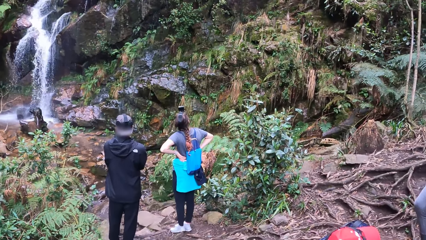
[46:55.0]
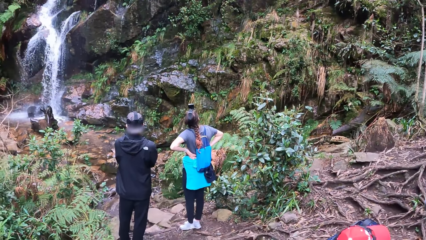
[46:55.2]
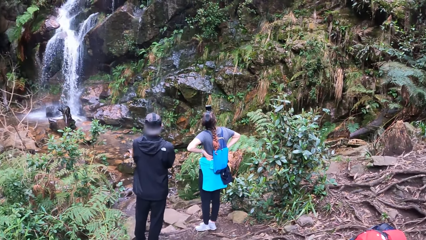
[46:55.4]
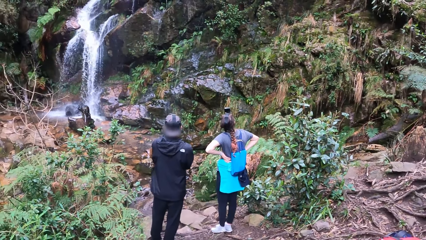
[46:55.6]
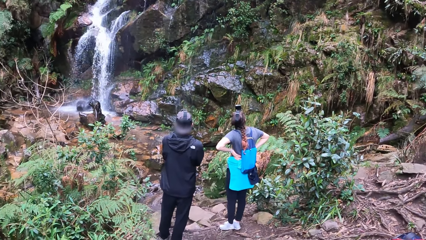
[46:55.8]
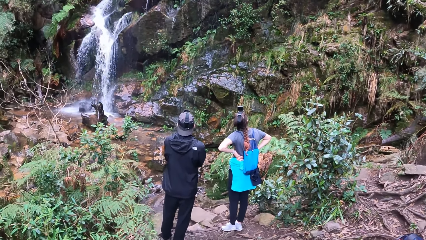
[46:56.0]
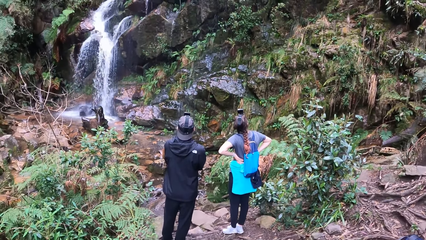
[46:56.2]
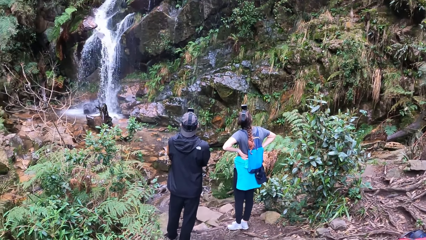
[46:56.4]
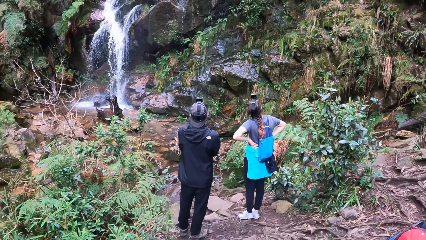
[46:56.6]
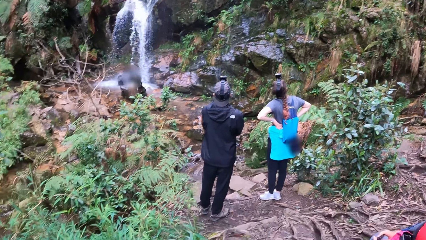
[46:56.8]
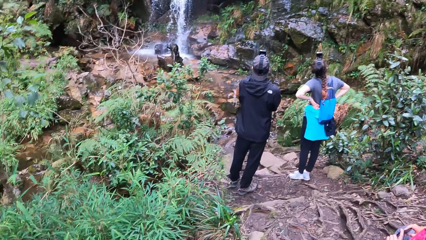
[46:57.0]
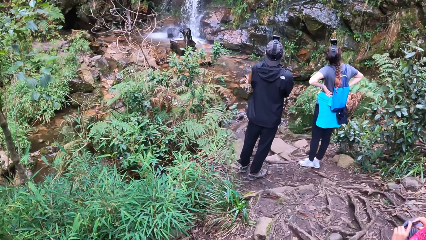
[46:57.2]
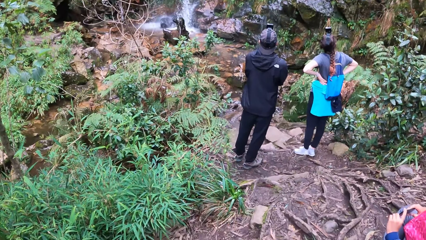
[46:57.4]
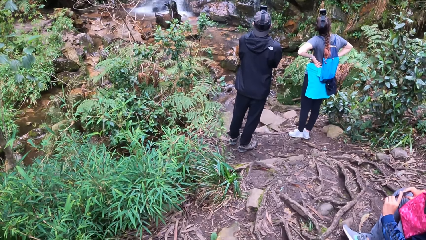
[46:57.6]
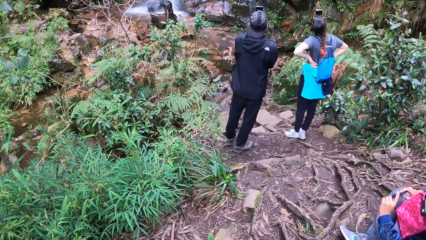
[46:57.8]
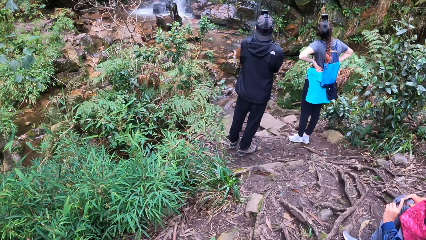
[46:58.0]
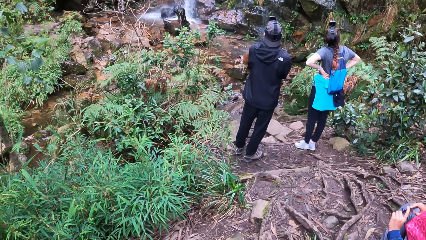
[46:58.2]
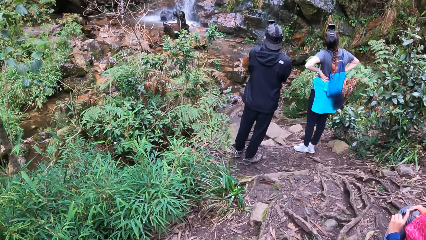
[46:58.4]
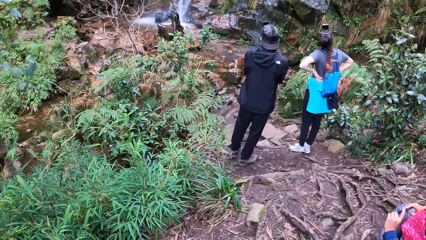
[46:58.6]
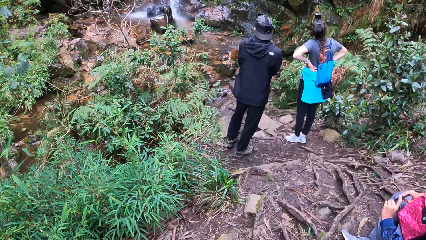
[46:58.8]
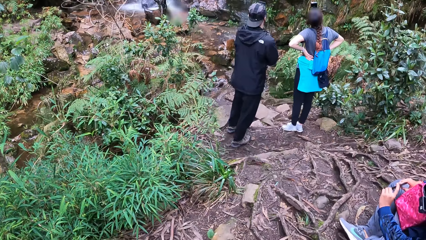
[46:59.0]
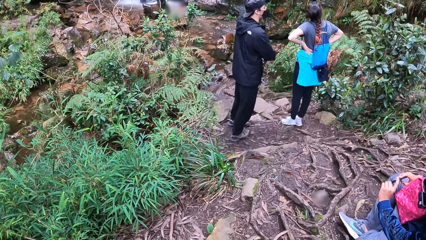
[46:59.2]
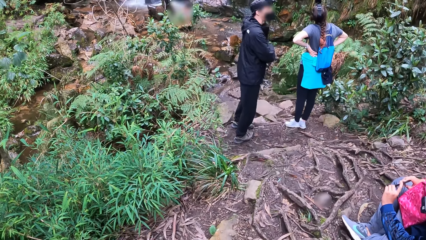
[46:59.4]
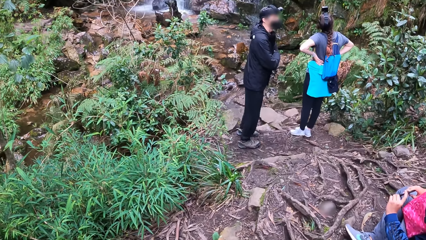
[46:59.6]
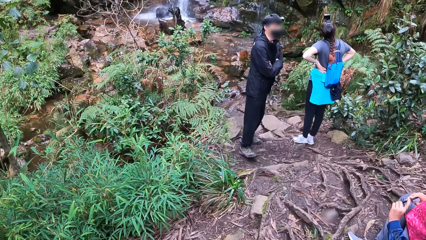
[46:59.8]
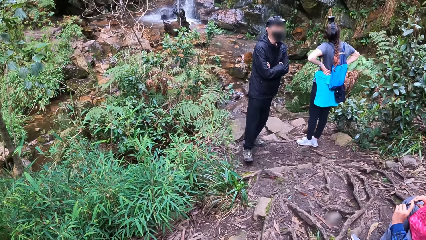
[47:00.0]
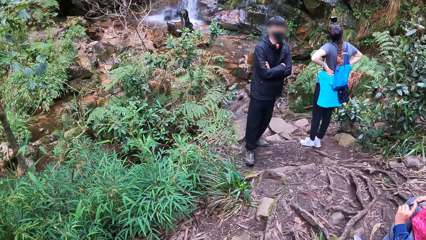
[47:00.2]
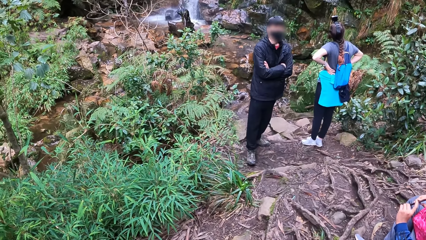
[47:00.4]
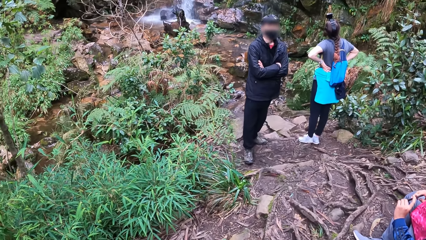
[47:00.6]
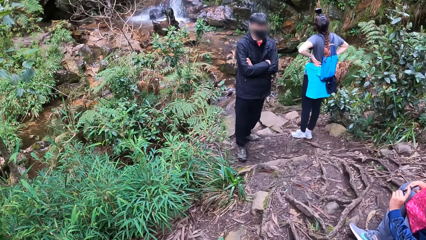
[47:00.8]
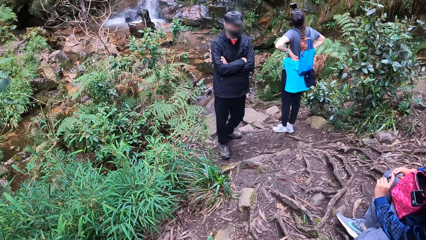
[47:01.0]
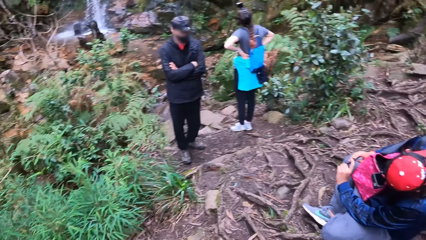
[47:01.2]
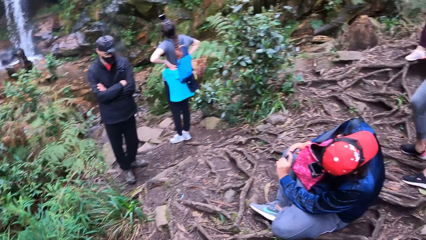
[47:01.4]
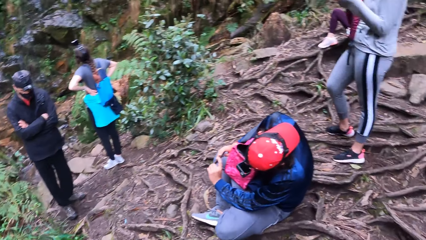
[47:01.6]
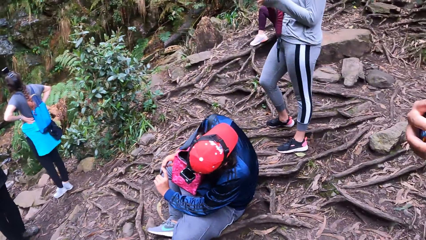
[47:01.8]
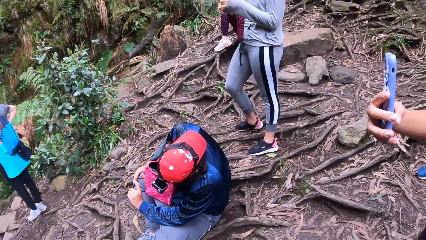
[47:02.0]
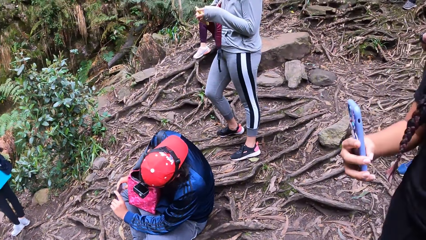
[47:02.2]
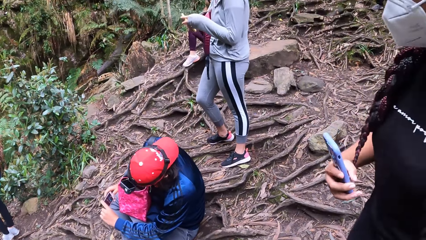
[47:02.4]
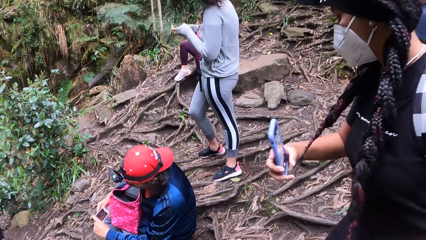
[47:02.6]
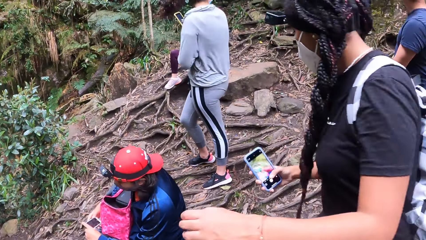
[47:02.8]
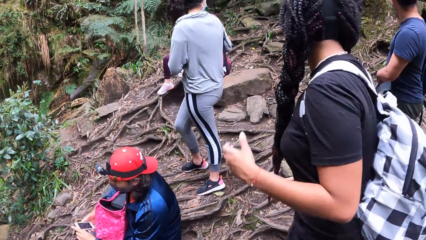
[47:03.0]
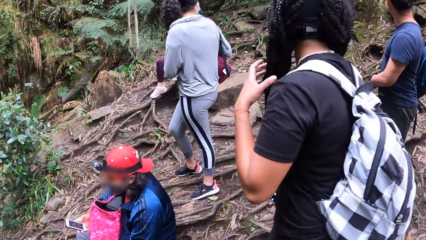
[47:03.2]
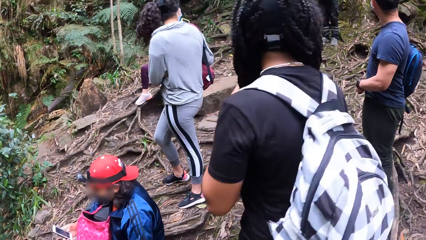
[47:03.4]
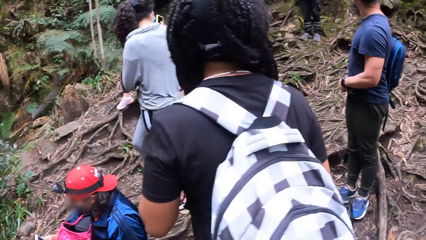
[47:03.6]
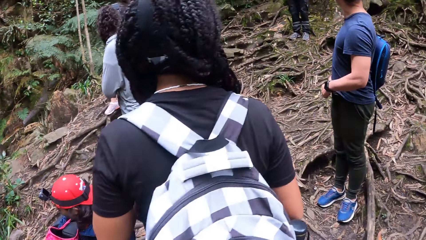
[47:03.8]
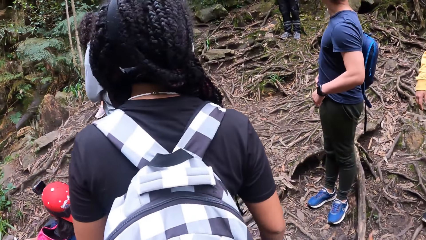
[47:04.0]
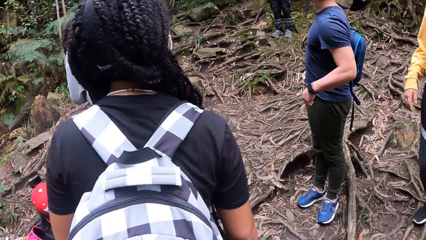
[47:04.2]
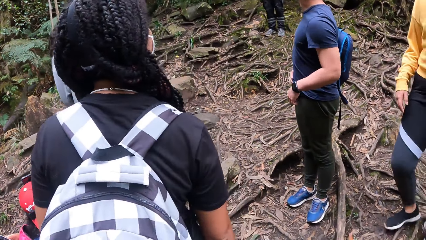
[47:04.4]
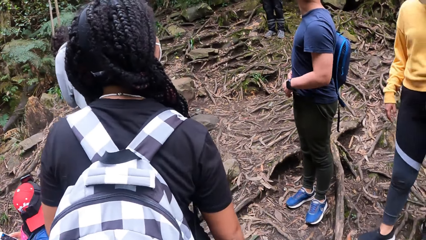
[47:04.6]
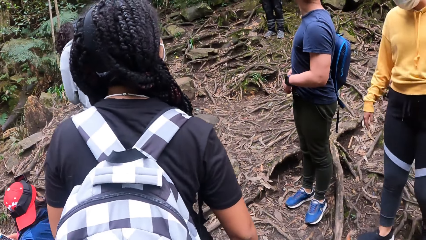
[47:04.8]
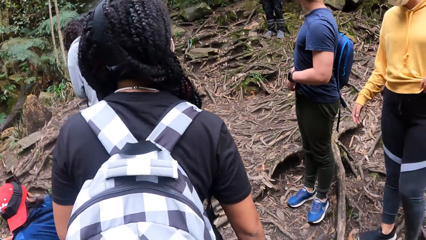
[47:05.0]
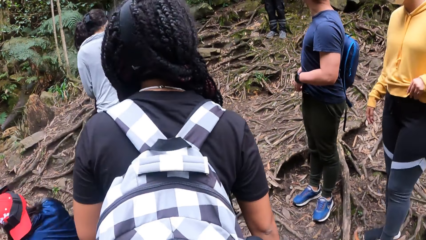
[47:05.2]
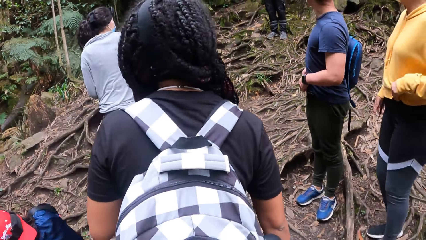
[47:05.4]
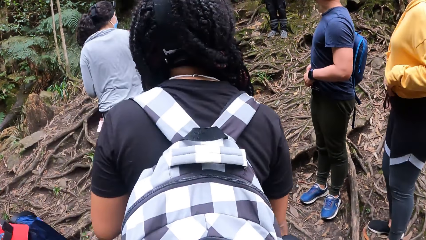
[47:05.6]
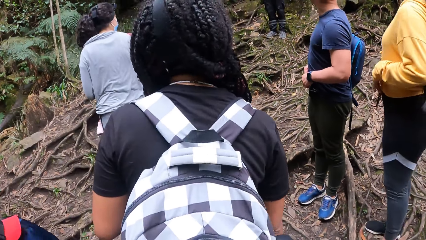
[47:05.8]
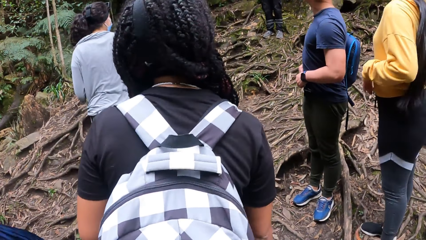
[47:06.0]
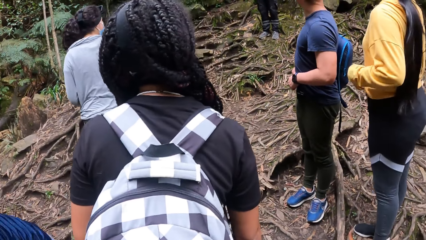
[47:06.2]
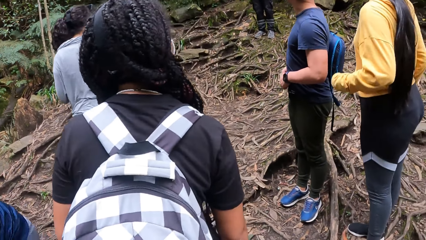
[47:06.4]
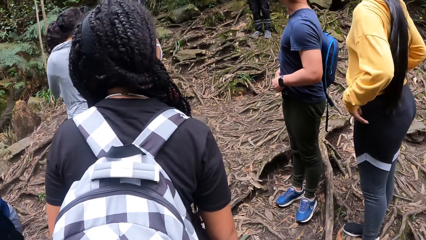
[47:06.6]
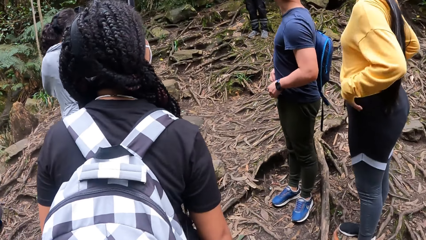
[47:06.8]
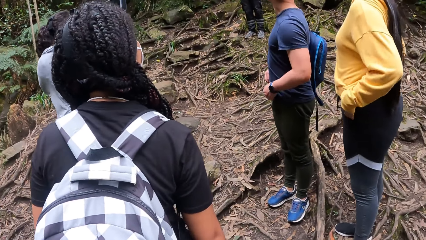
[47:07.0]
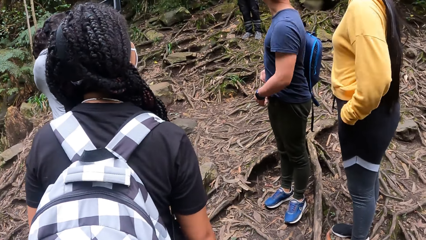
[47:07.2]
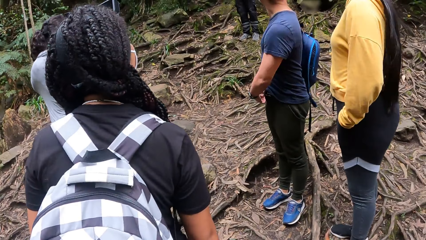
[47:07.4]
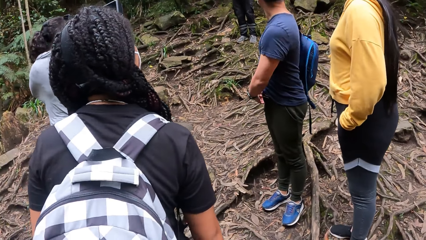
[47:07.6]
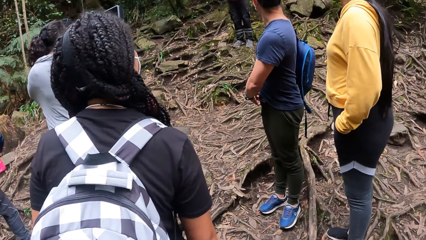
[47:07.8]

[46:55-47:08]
The camera wearer looks around the street. A woman holds a phone in her right hand.

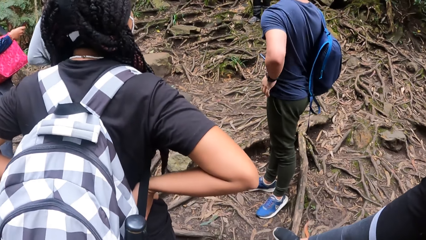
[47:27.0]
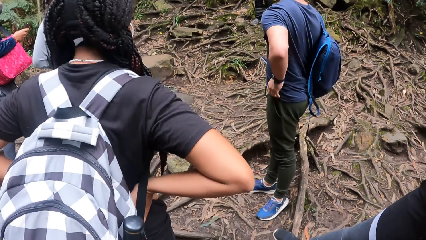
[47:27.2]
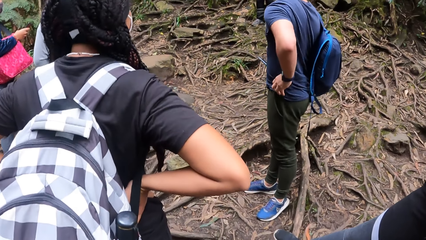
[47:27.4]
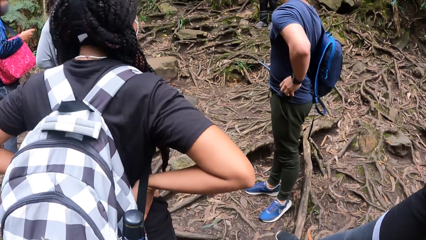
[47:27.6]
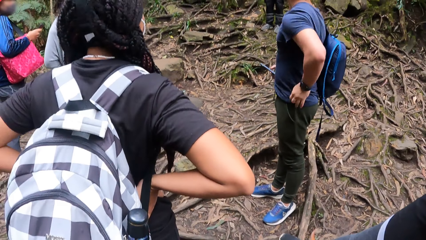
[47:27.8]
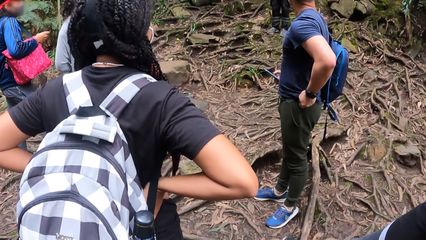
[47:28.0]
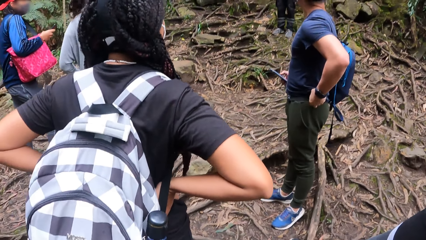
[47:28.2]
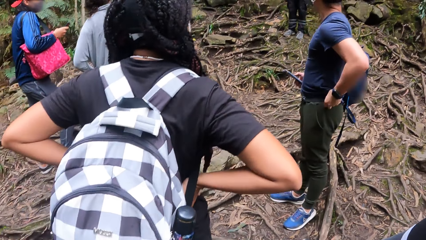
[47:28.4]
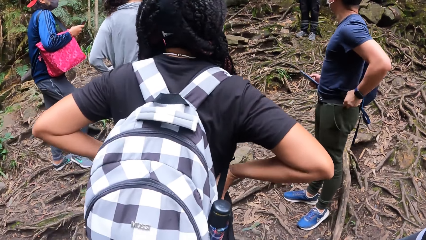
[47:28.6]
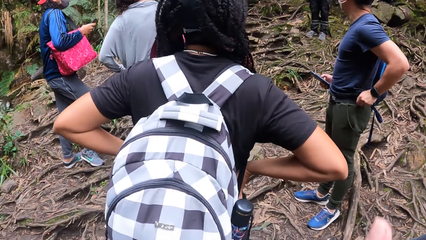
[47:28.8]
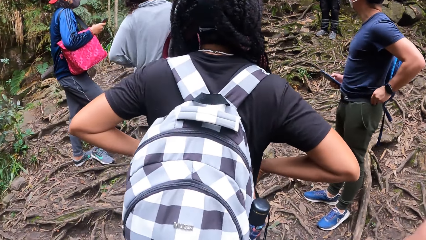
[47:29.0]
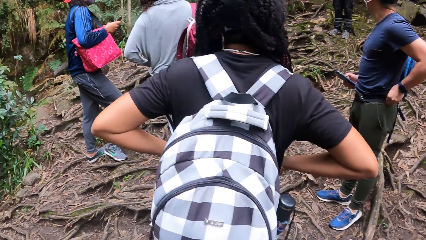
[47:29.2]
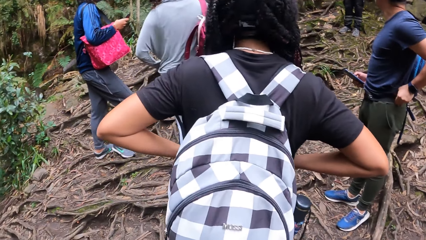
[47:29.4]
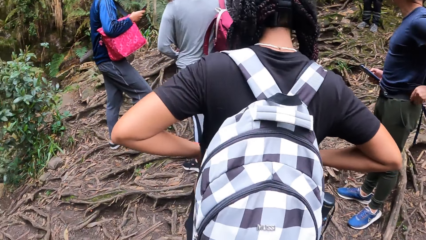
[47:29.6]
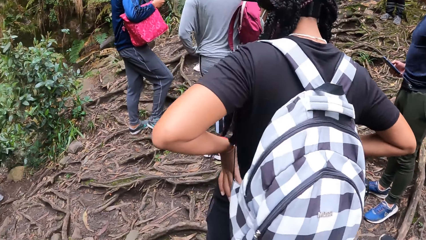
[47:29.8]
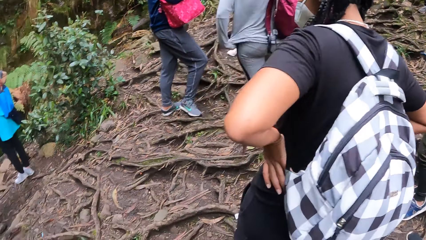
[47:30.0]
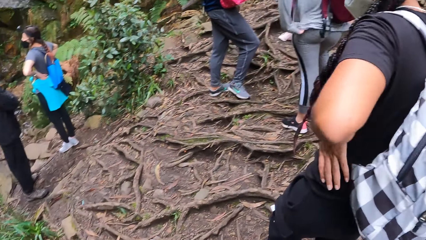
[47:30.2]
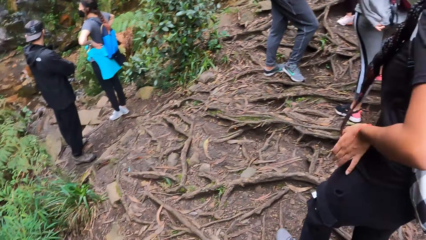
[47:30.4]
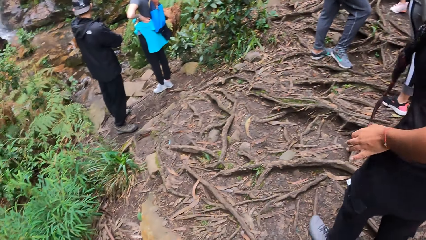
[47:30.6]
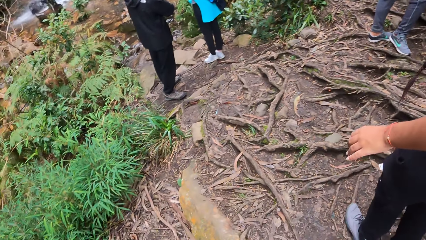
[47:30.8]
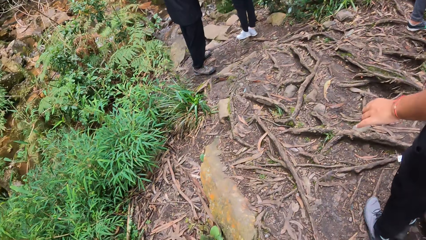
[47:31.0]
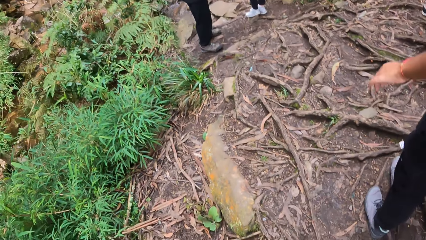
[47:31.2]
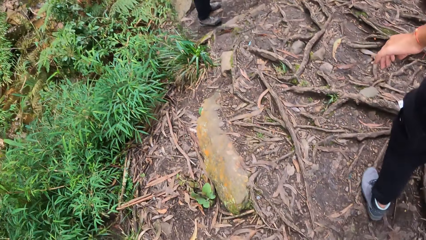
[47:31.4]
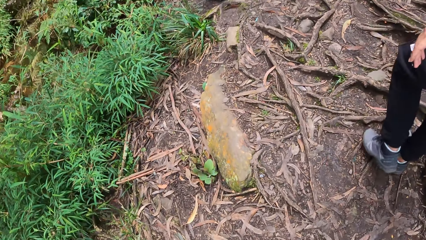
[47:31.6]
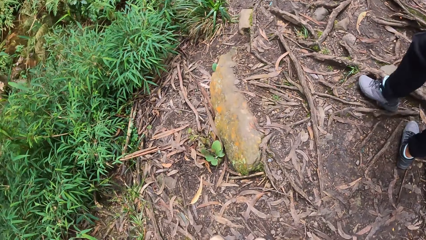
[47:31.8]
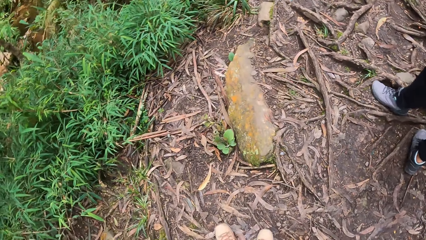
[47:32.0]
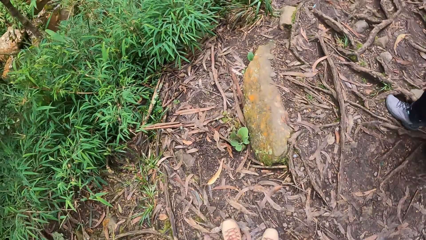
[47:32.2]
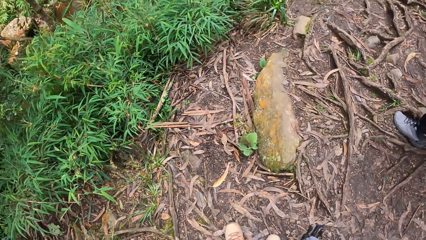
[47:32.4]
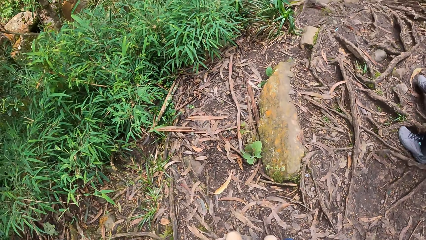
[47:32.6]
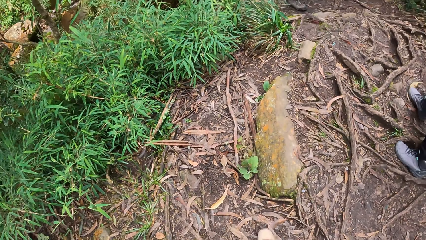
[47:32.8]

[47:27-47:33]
The camera wearer moves a hand. They look around the street.
